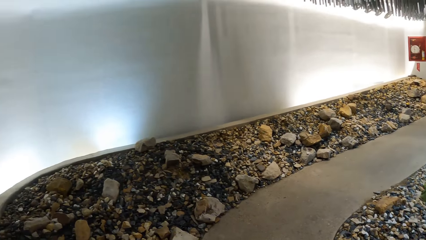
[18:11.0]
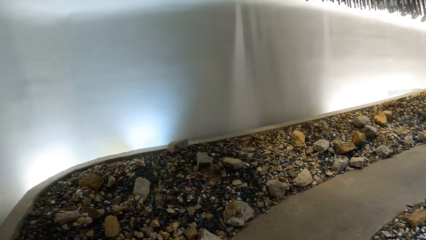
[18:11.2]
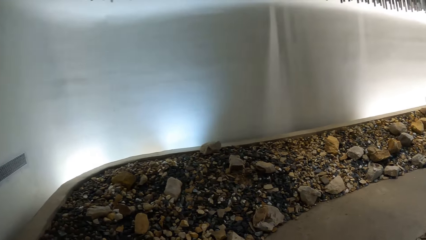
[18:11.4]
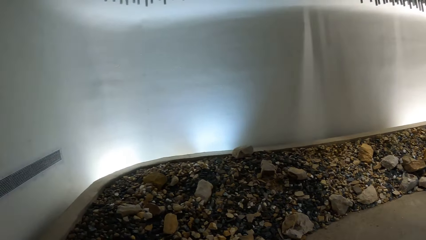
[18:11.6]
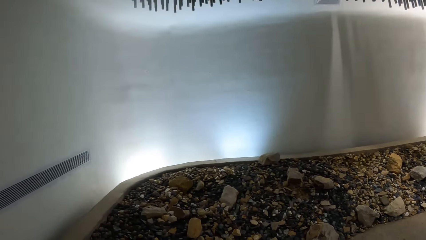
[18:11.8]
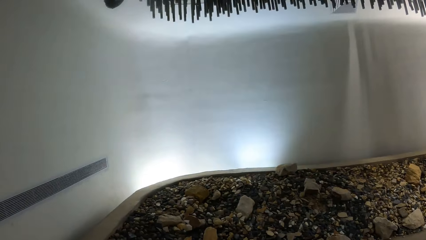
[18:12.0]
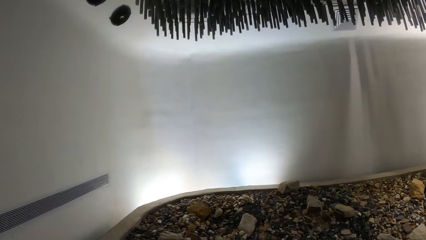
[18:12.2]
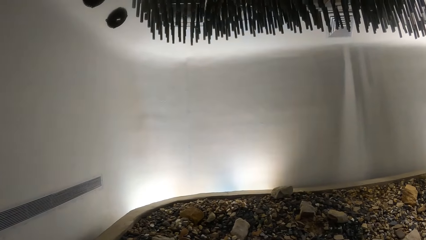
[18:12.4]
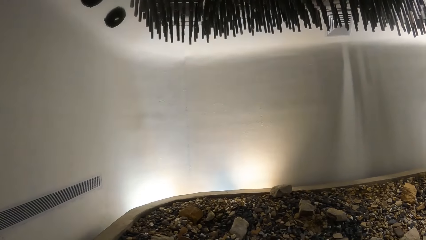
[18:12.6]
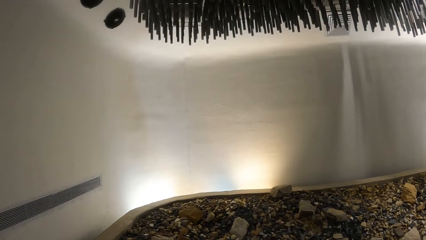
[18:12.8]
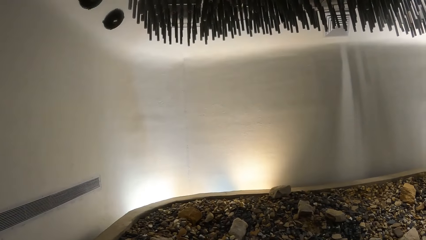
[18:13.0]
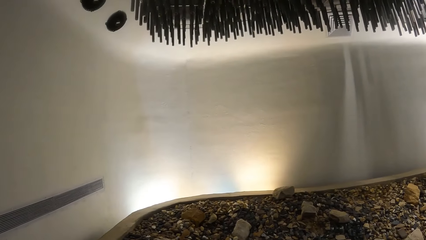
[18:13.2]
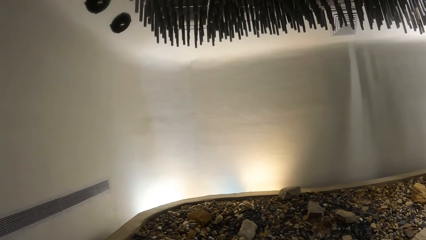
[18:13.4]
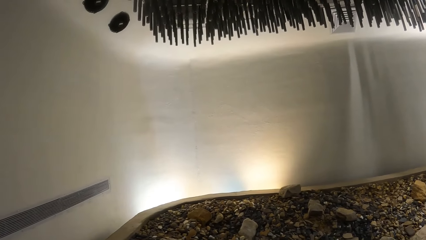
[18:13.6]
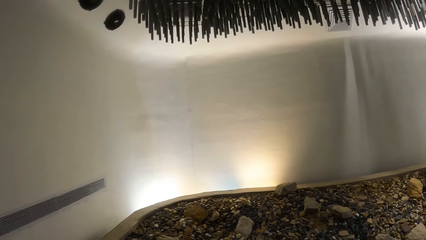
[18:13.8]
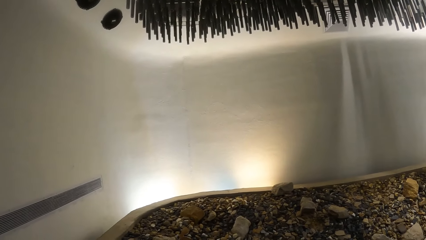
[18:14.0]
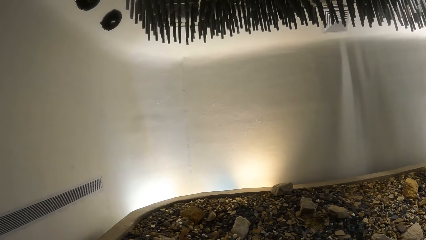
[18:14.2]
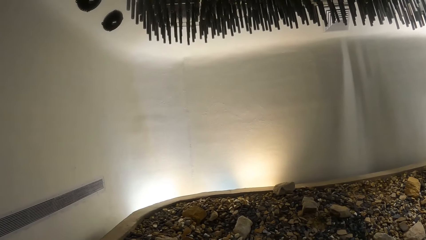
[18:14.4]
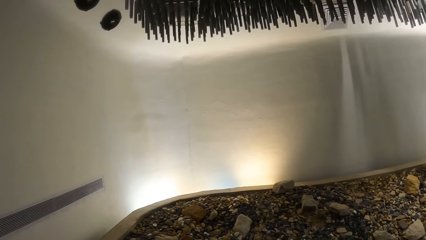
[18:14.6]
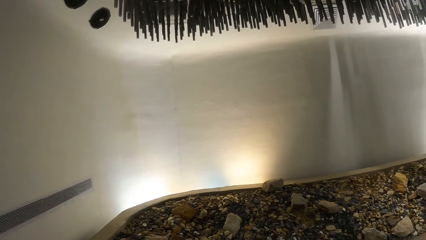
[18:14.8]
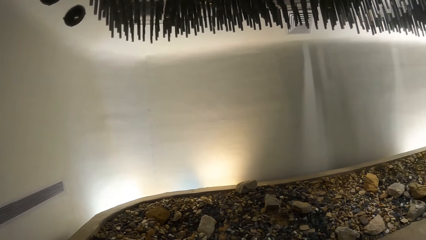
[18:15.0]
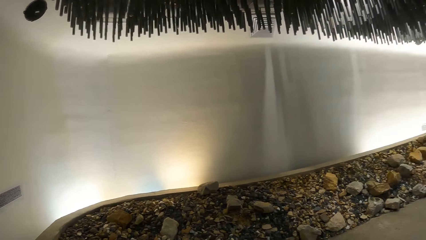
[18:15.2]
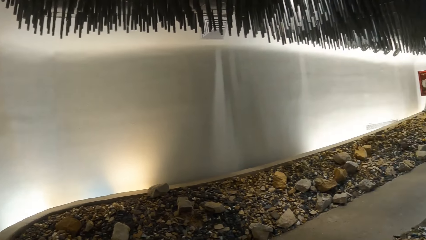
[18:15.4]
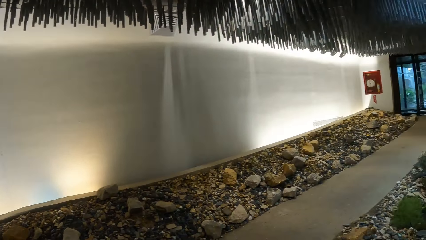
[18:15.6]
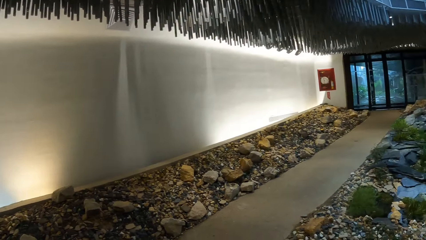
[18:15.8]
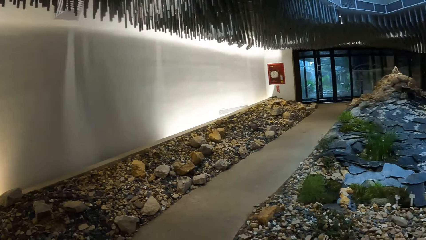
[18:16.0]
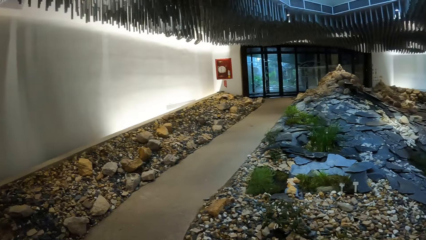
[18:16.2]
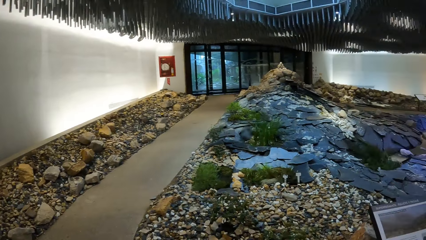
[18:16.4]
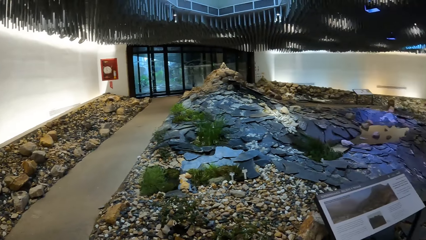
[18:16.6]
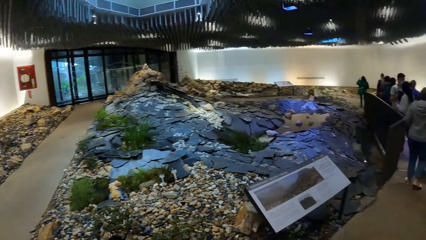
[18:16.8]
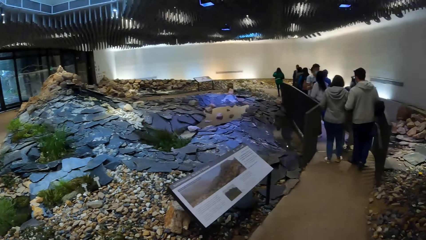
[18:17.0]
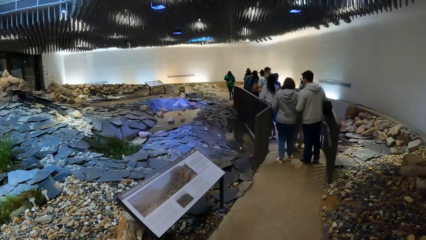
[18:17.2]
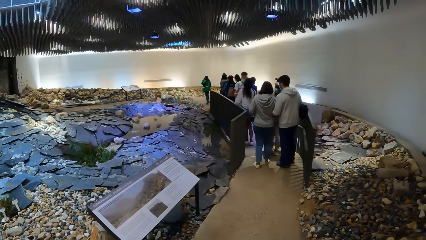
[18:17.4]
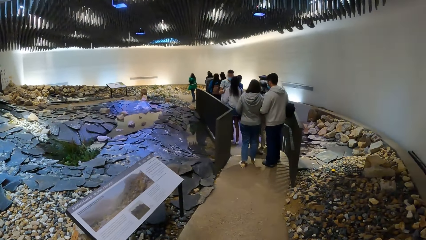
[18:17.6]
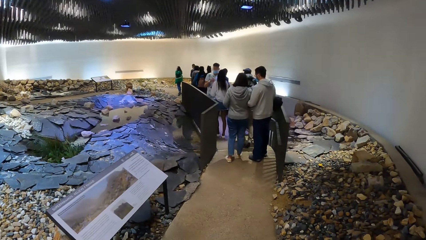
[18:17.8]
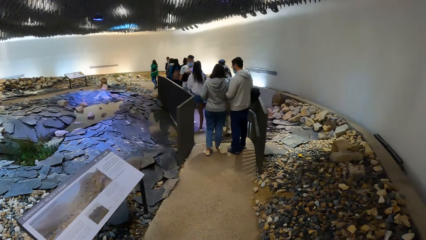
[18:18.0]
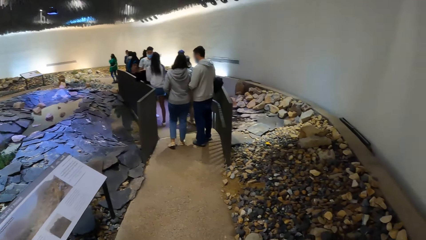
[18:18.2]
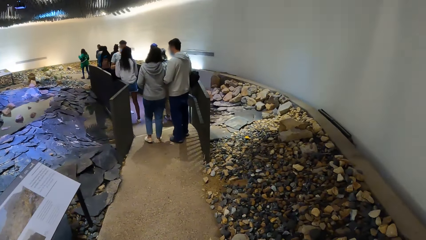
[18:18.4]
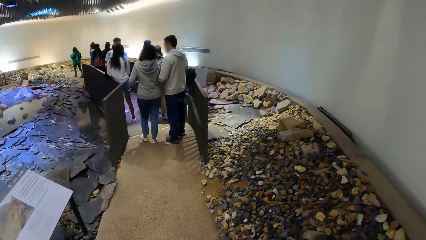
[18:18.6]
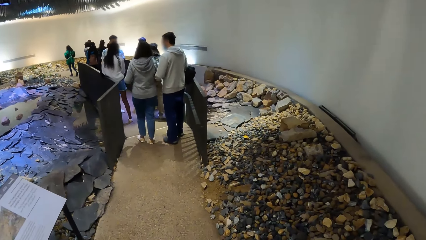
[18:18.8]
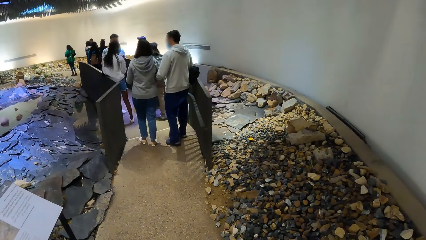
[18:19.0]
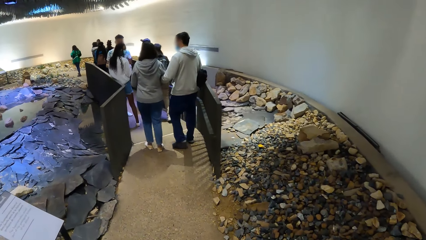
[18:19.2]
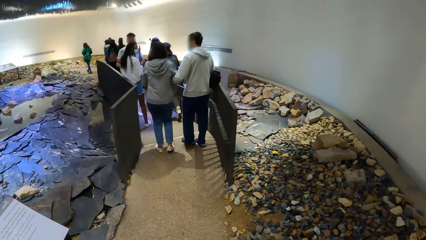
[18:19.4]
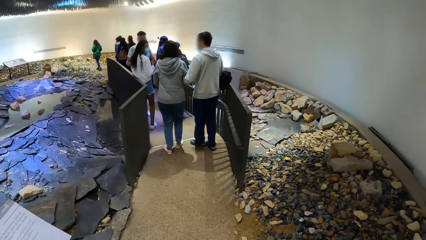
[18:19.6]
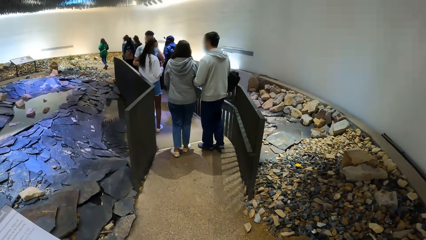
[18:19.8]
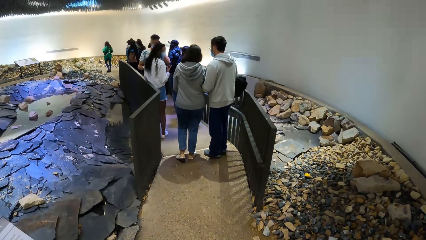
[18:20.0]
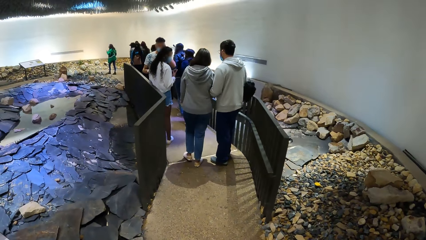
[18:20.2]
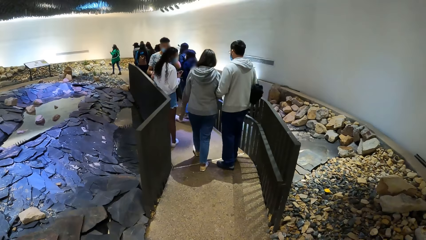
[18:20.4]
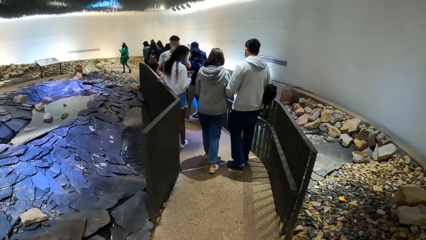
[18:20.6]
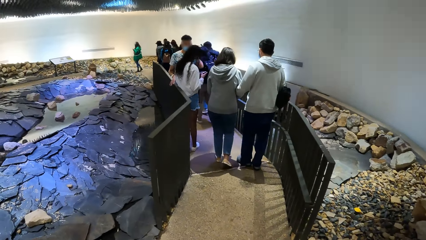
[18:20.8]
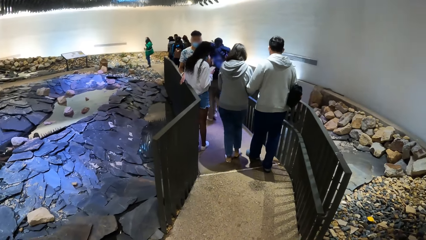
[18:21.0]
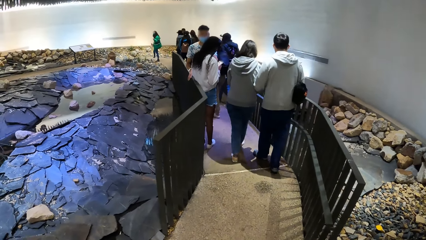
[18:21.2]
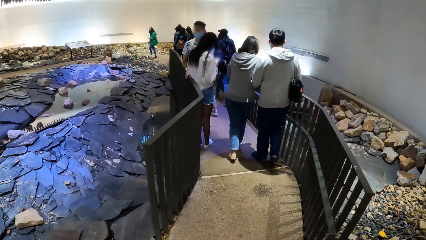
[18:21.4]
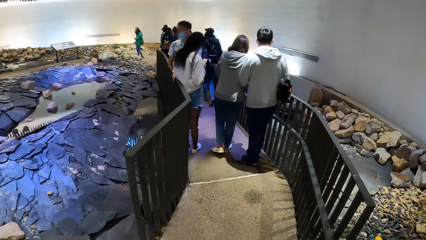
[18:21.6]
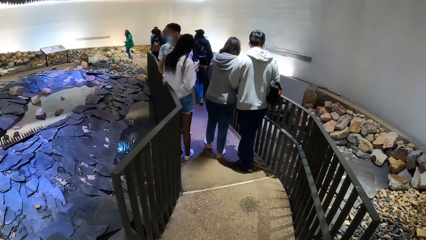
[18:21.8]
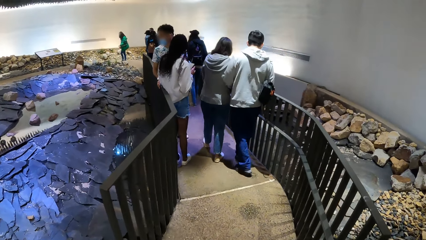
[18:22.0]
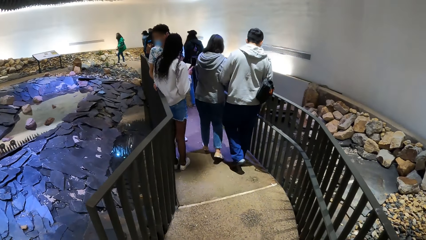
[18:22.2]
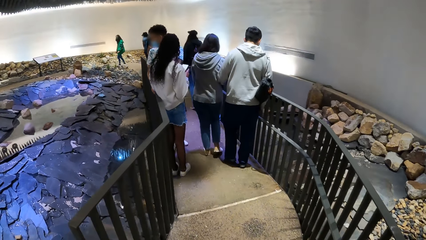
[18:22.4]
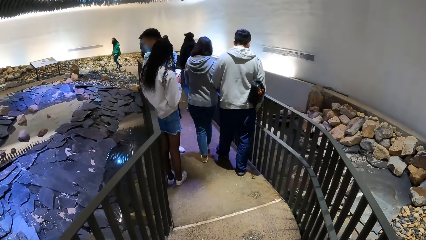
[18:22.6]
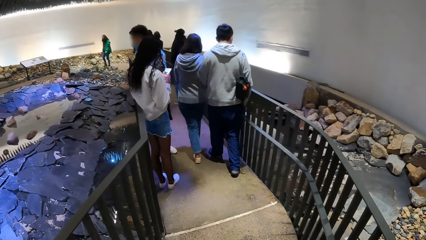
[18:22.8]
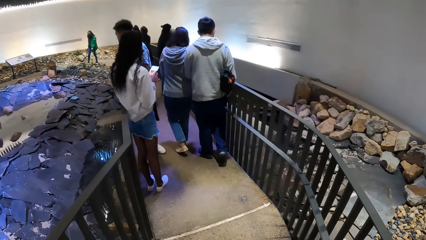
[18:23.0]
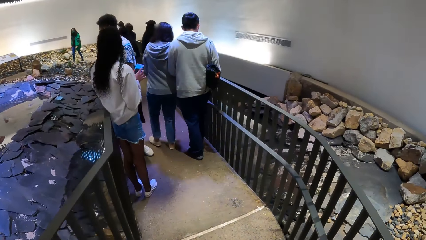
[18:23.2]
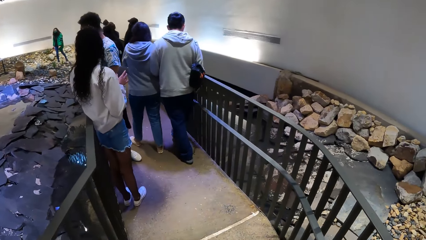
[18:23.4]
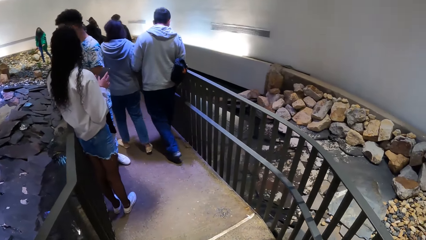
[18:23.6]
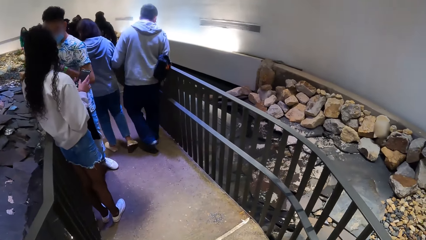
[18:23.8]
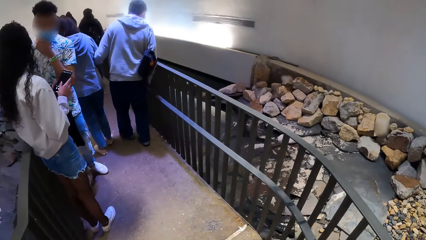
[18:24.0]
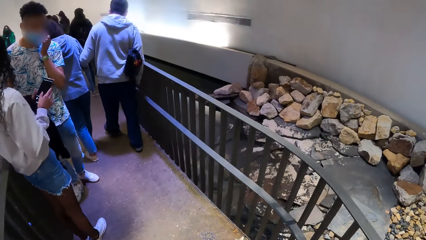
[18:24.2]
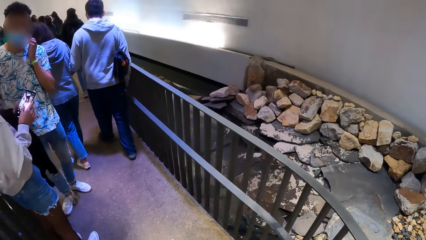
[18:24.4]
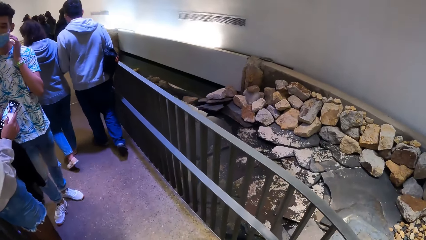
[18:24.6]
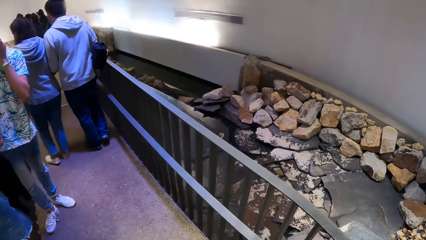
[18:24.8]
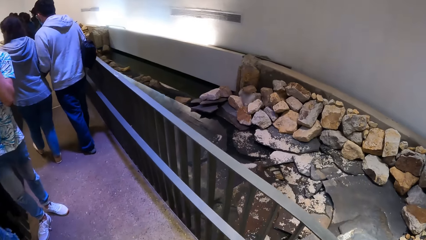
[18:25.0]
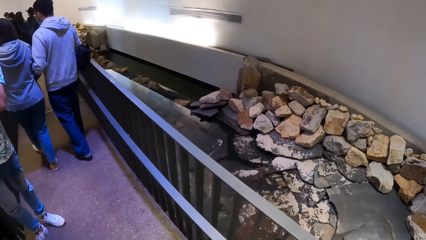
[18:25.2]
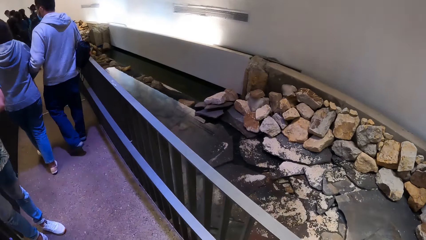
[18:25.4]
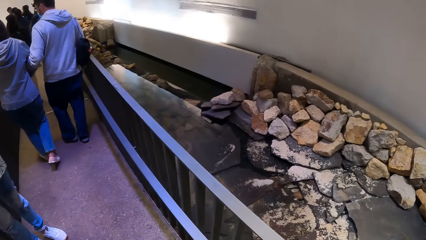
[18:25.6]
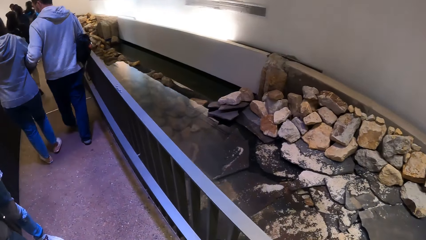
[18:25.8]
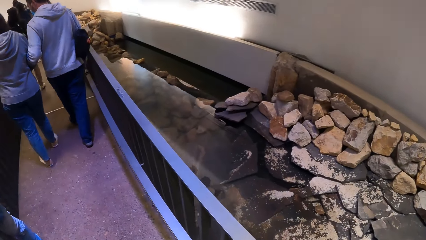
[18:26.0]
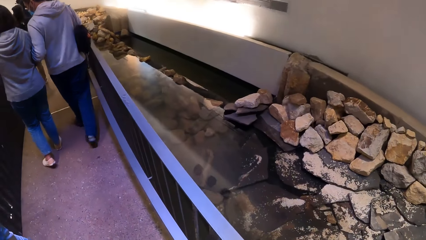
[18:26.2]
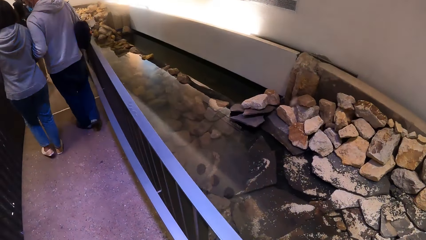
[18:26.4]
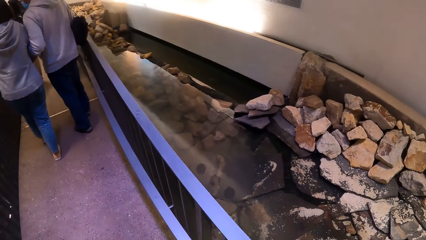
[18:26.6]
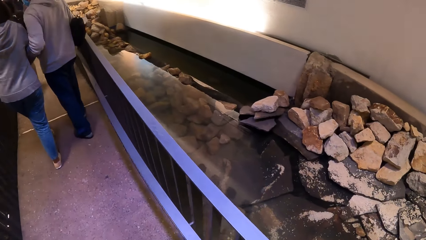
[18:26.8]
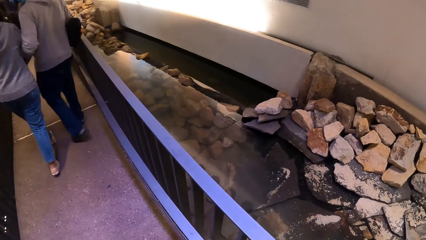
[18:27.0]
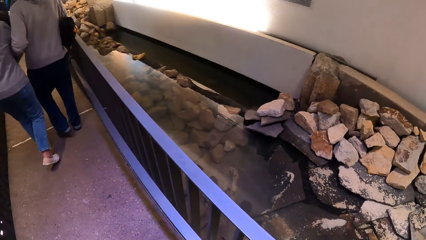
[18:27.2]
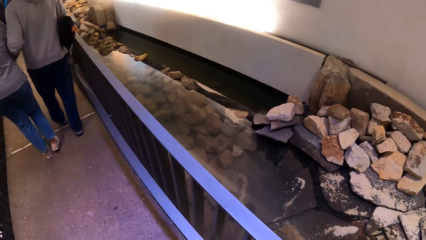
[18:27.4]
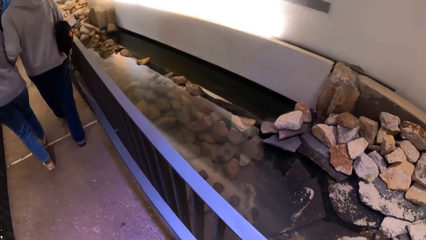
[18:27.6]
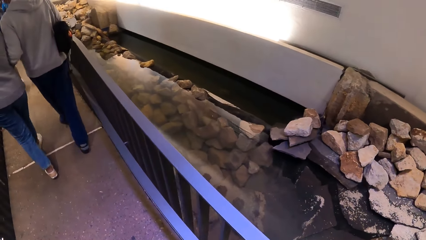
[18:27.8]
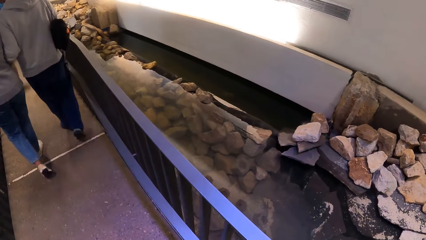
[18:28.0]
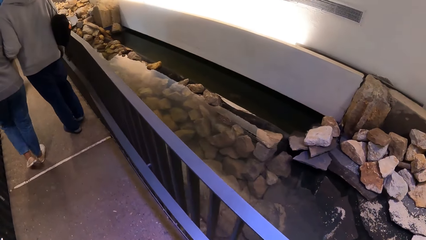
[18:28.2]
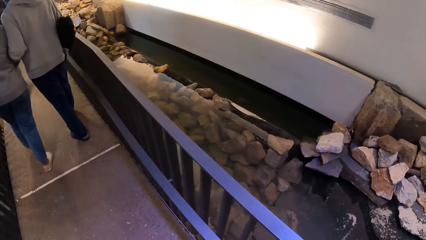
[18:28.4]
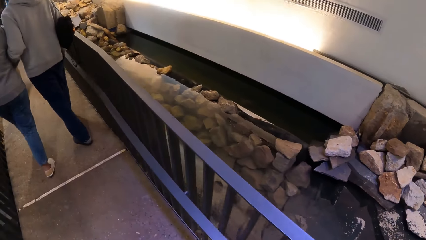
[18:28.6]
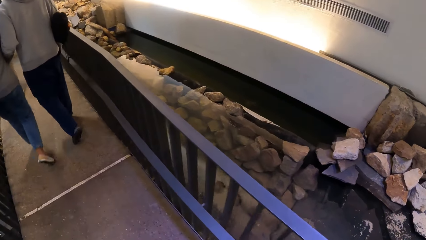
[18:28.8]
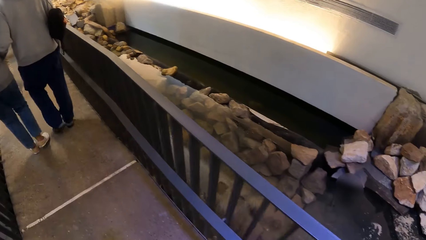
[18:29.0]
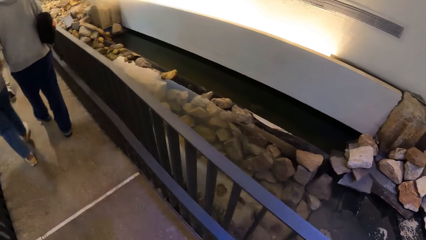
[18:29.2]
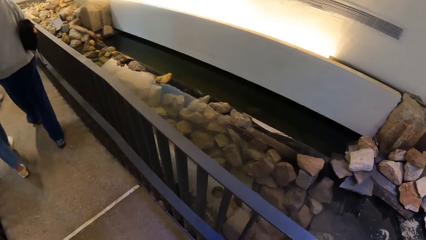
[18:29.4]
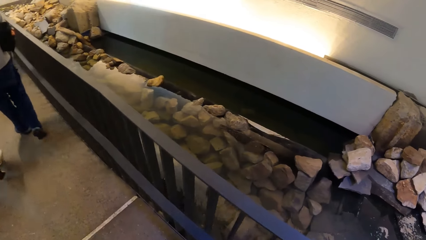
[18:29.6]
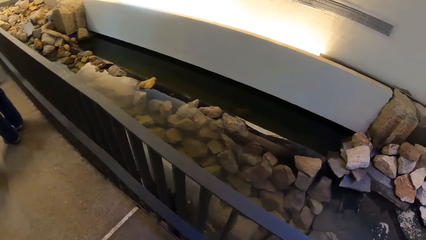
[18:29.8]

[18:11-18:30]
The camera wearer moves around. They walk towards the walkway.
